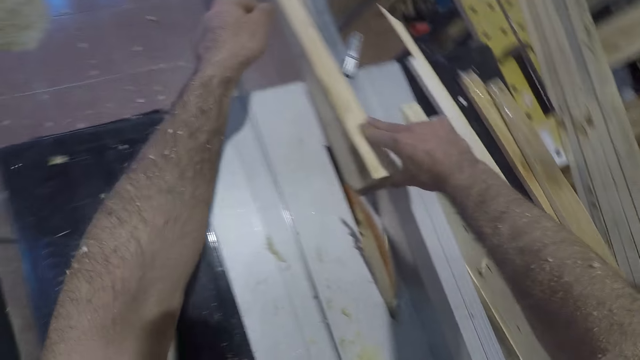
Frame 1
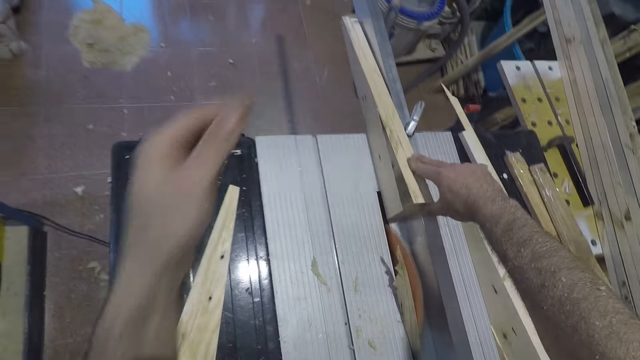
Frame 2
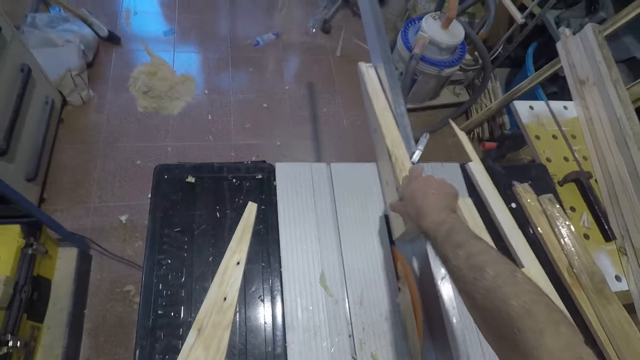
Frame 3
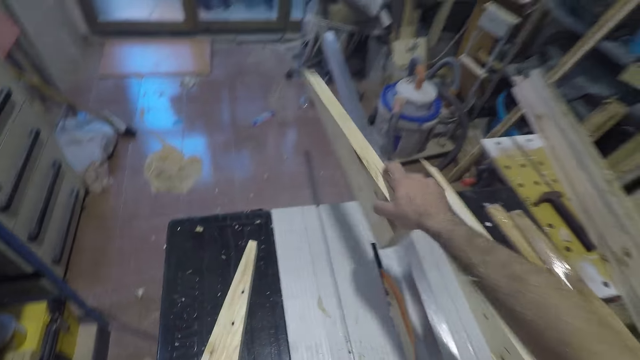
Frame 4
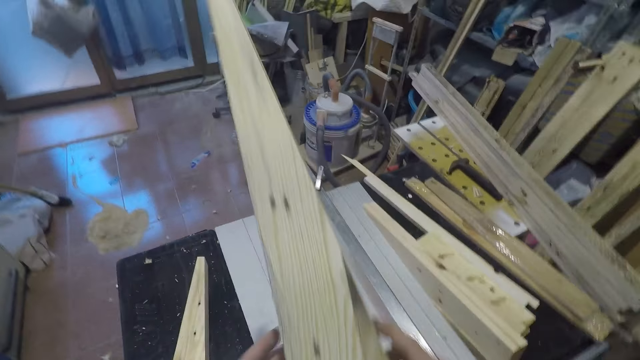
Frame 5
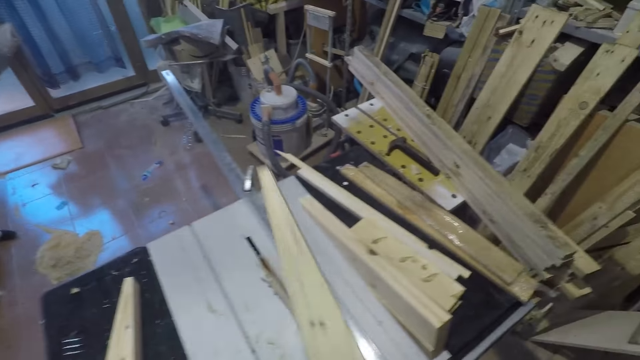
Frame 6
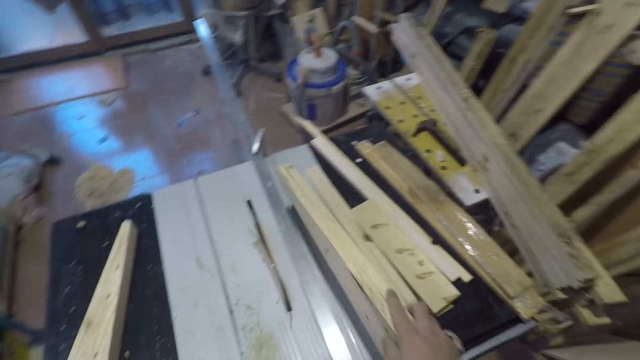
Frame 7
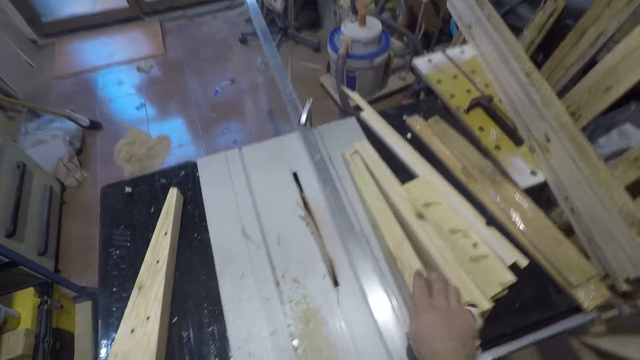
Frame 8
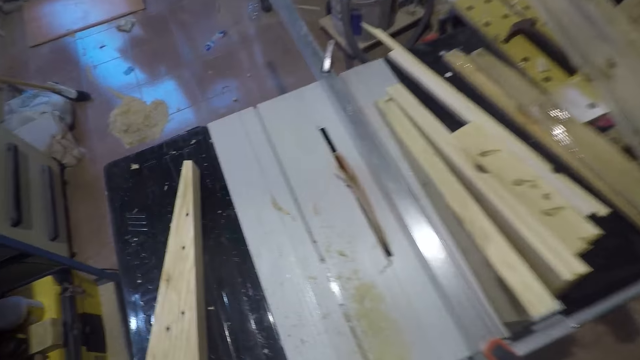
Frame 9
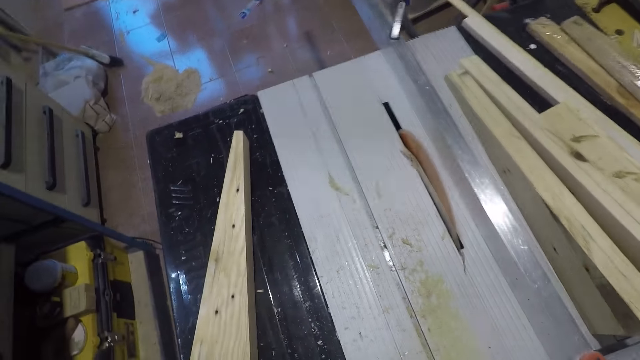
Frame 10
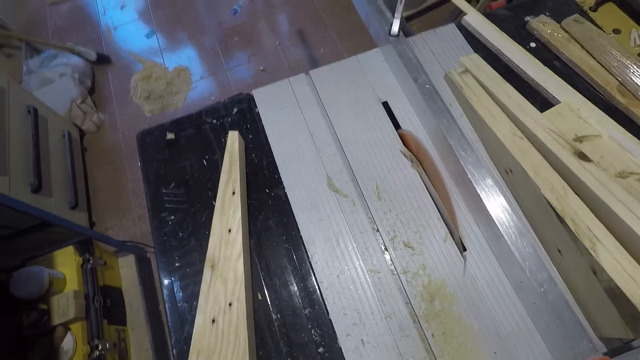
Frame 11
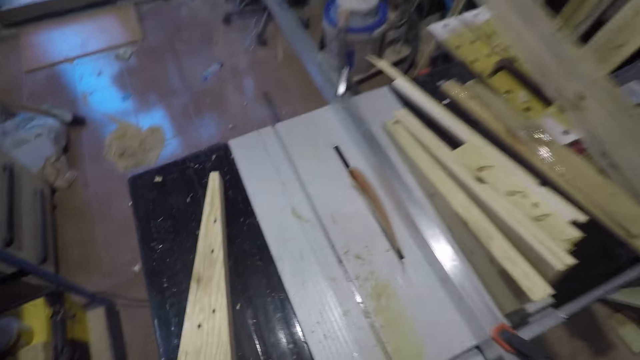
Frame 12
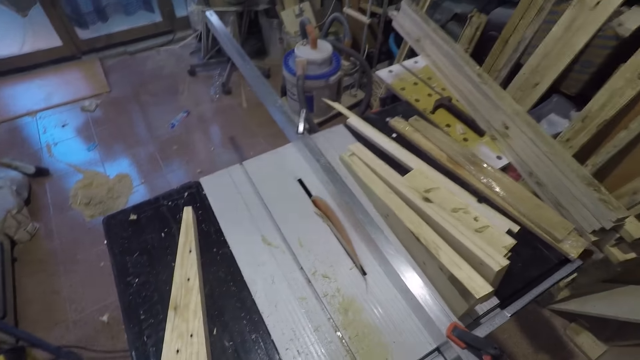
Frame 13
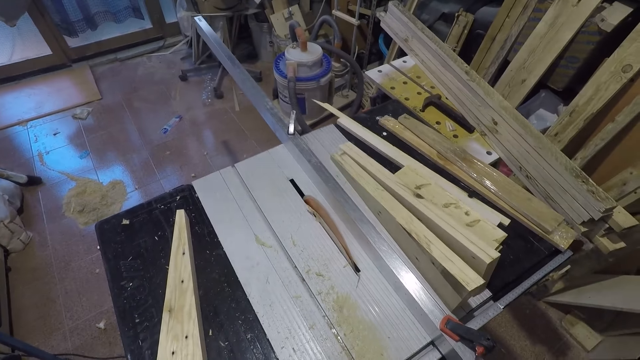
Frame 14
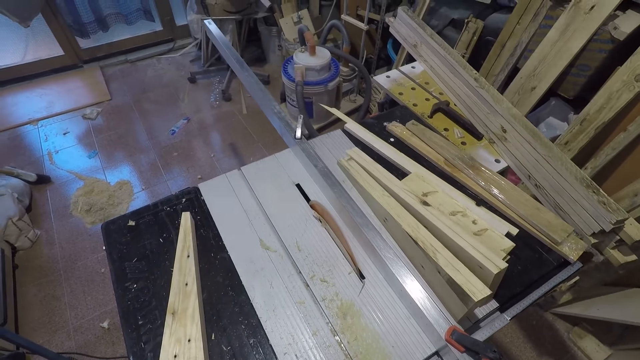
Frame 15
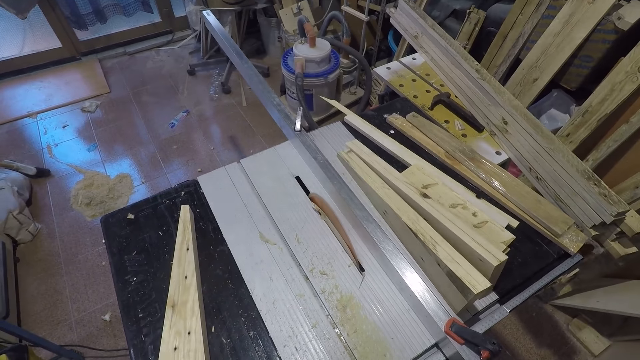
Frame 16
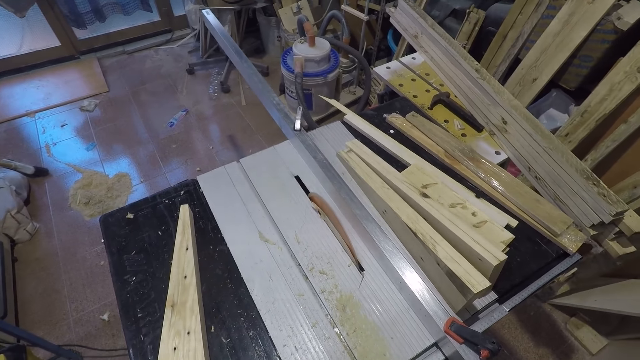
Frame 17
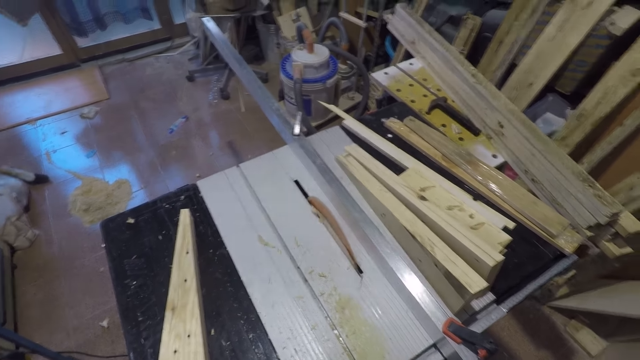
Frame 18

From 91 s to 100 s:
The camera wearer picks up the wood from the wood cutting machine. They put the wood on top of another part of the wood cutting machine.

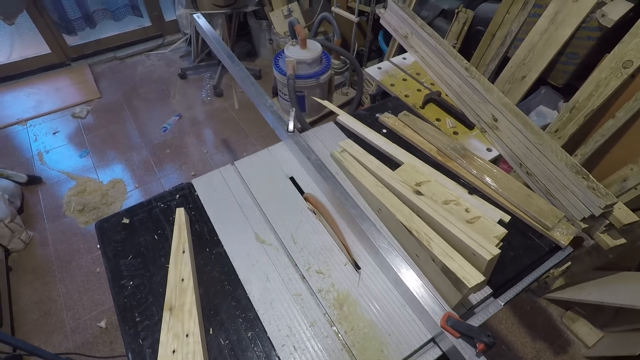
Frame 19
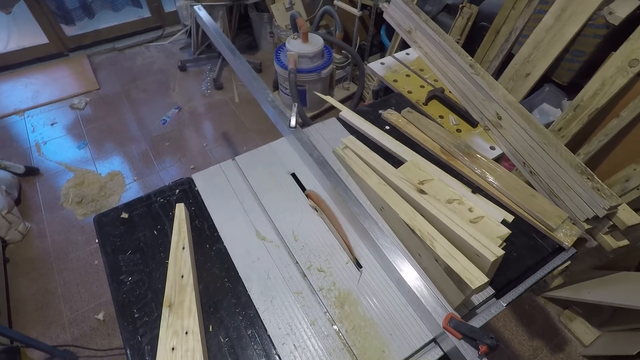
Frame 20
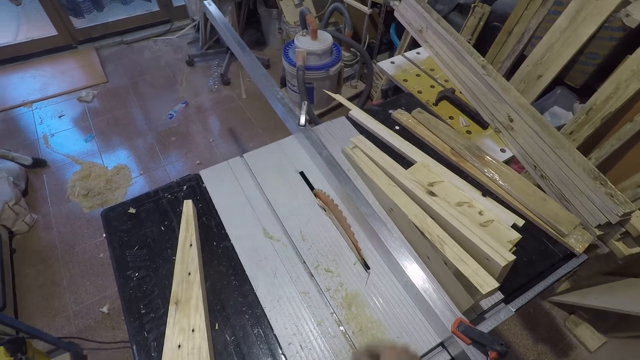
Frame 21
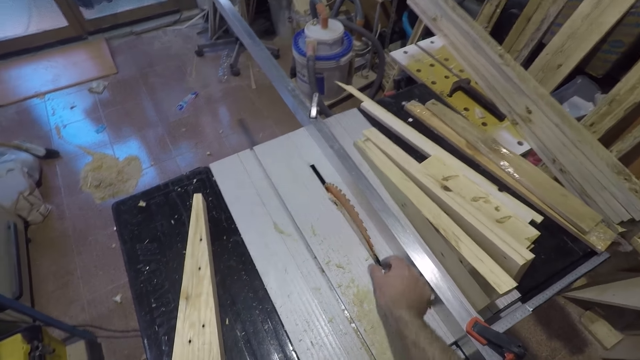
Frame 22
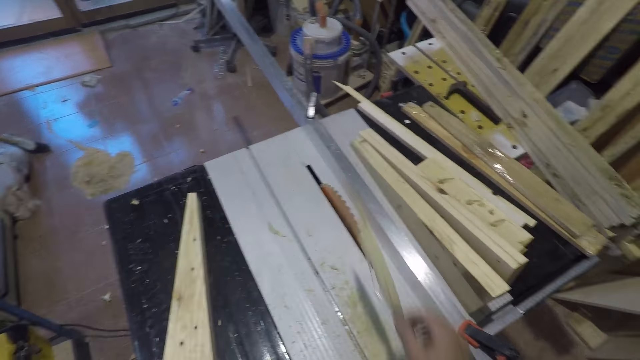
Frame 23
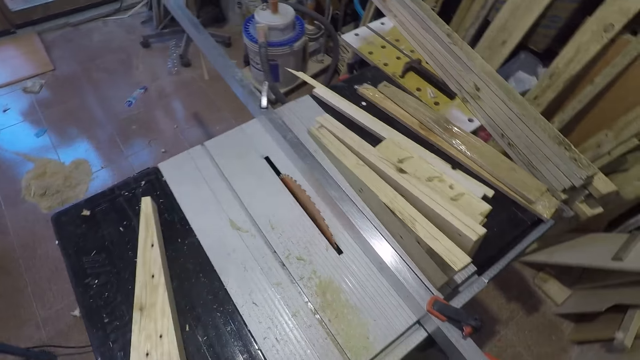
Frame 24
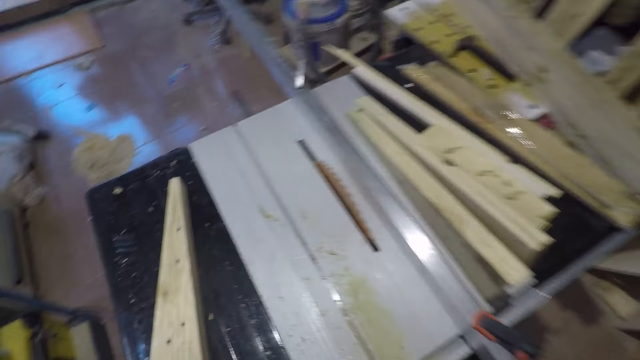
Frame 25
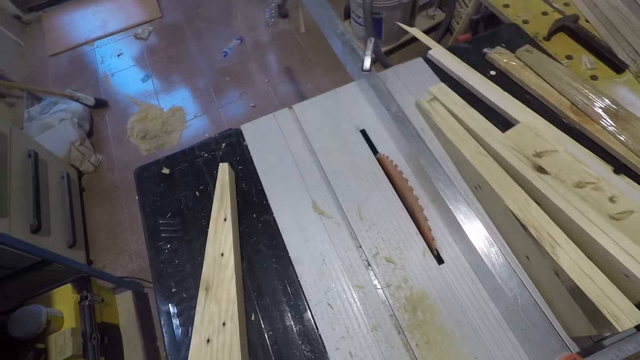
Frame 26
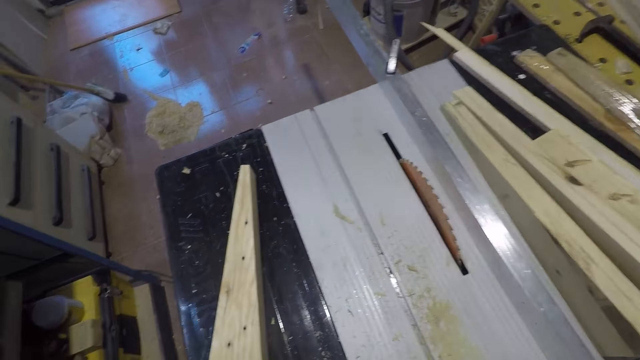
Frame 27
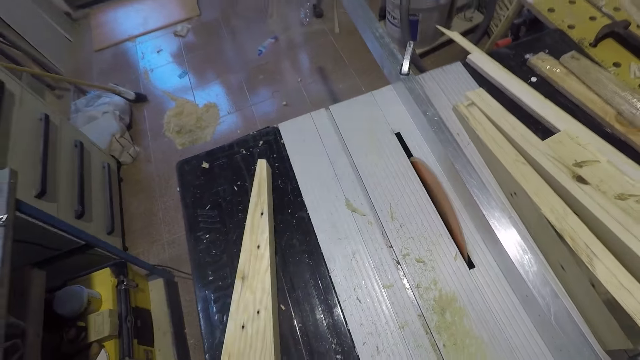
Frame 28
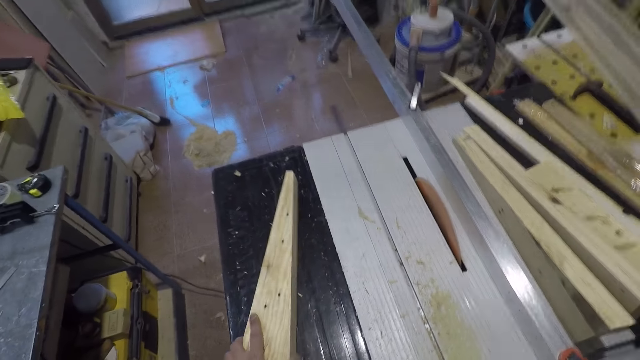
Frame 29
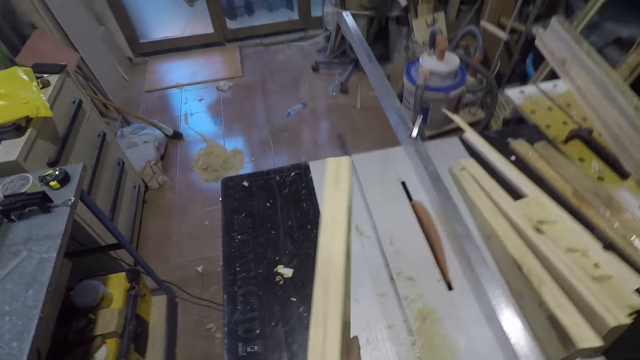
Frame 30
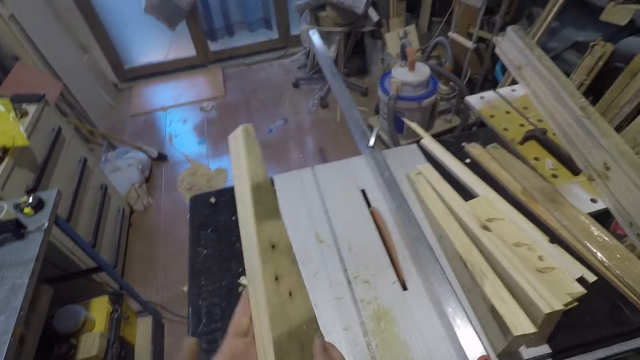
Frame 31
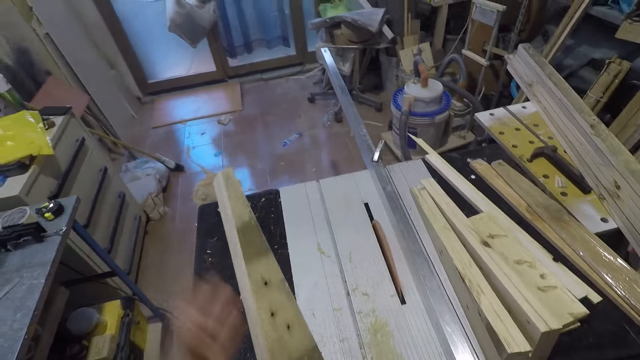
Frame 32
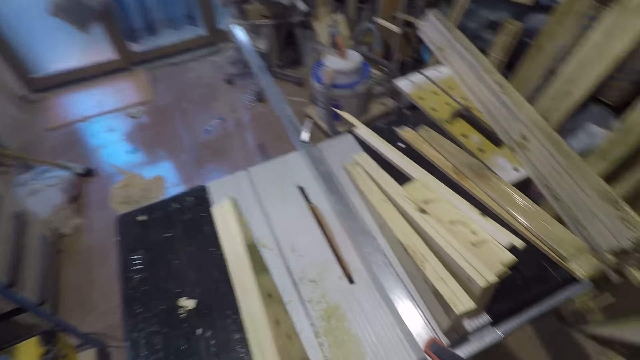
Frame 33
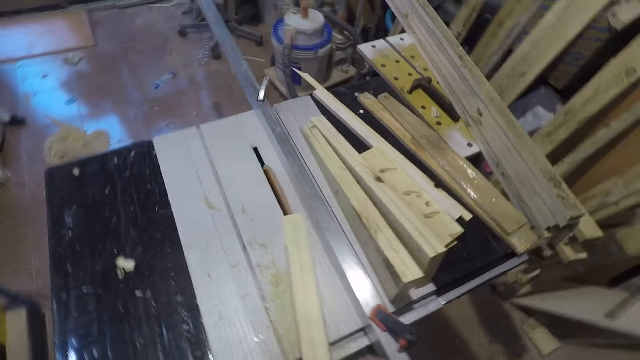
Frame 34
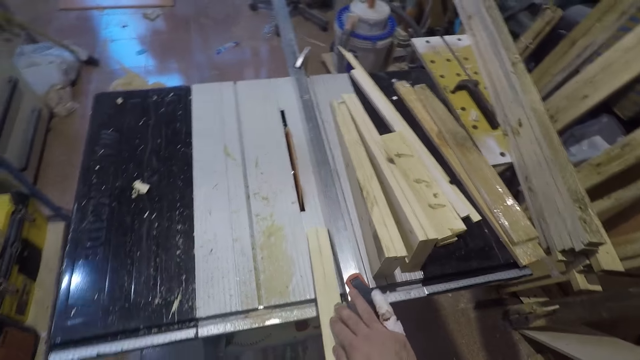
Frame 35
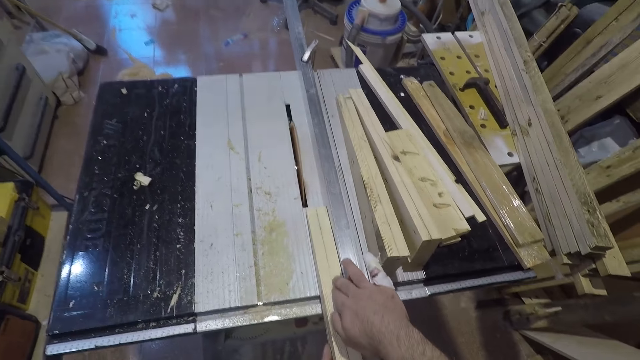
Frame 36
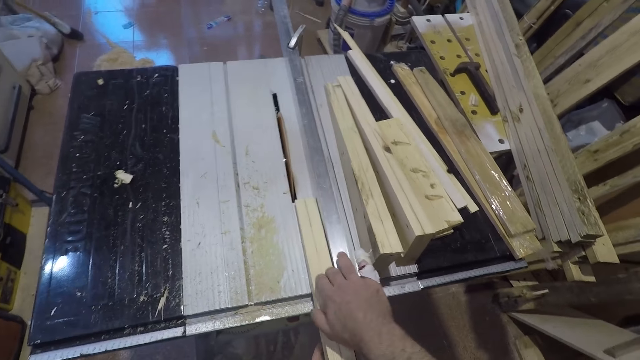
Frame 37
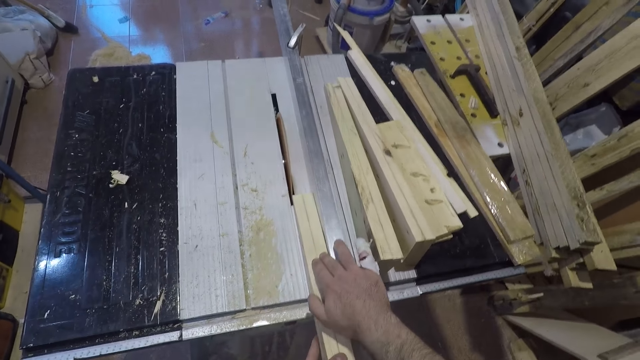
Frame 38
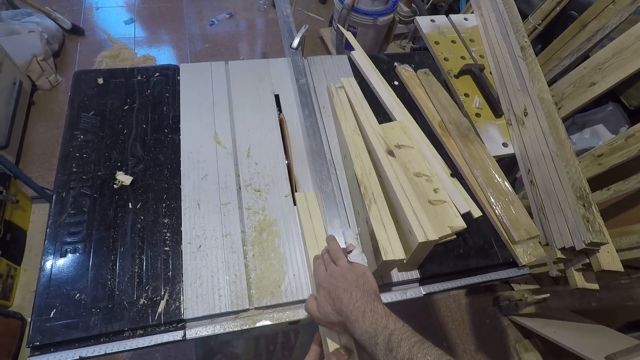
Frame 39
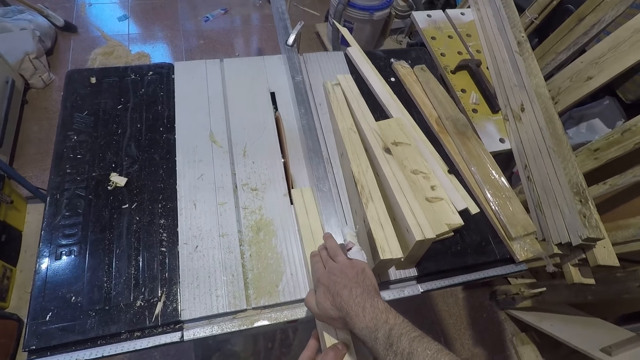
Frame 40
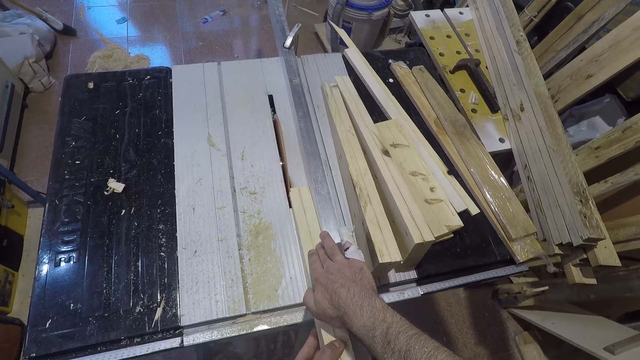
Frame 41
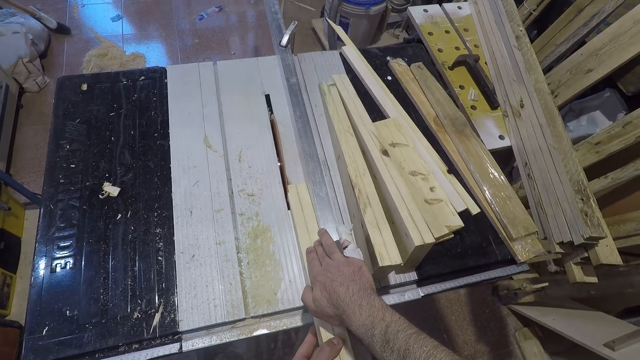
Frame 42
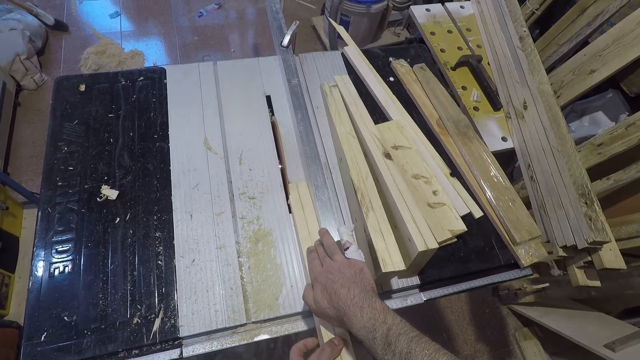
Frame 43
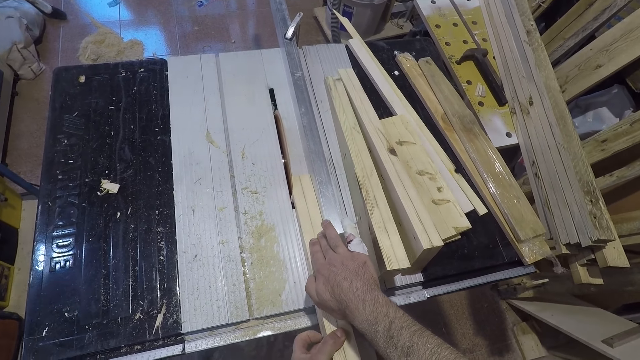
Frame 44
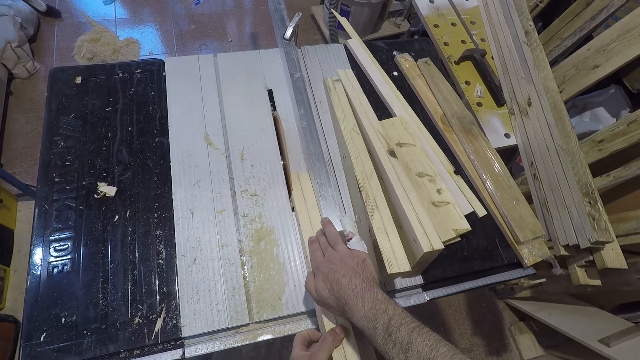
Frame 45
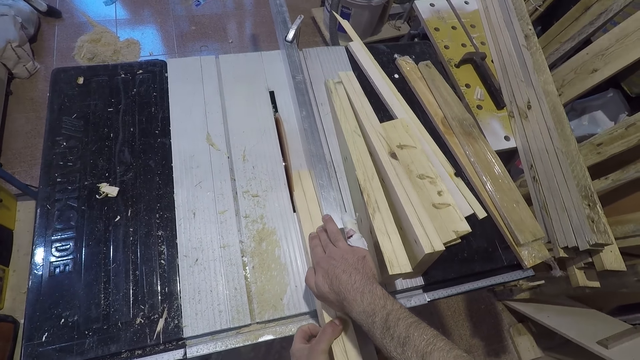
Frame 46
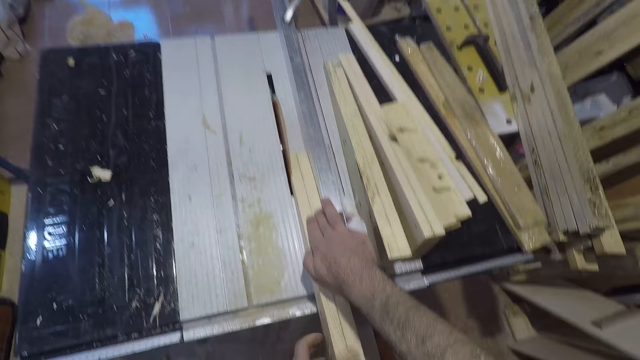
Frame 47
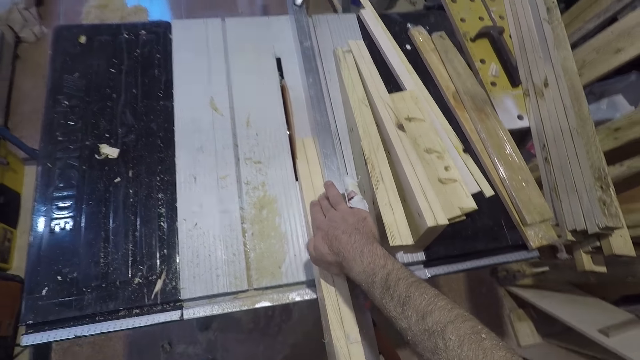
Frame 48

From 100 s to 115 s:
The camera wearer removes a cut piece of wood from the table saw or wood cutting machine. He removes sawdust from the wood cutting machine. He picks up a third slab of wood from the table saw. He feels the smoothness of the wood with his hand. He positions the wood on the wood cutting machine and cuts the wood with the wood cutting machine.
